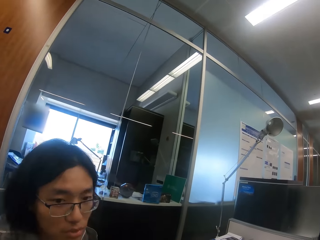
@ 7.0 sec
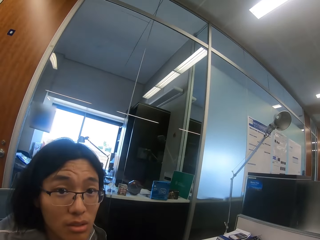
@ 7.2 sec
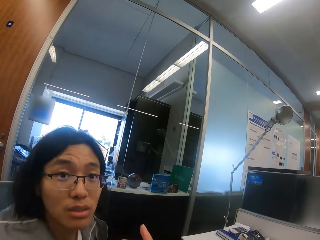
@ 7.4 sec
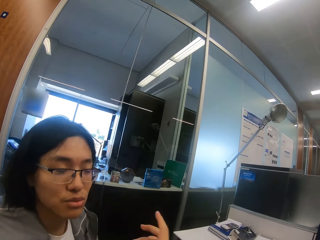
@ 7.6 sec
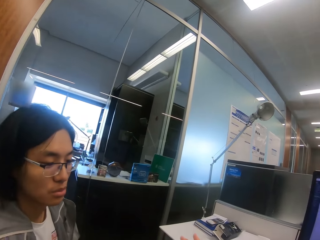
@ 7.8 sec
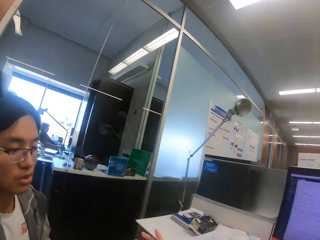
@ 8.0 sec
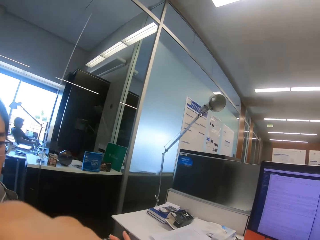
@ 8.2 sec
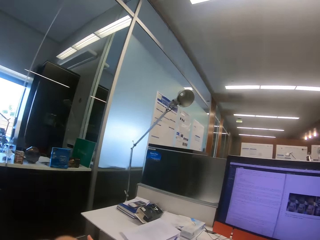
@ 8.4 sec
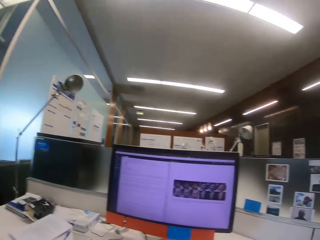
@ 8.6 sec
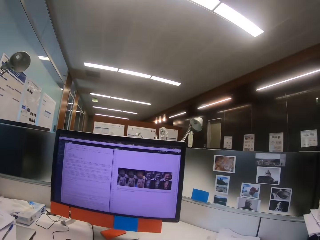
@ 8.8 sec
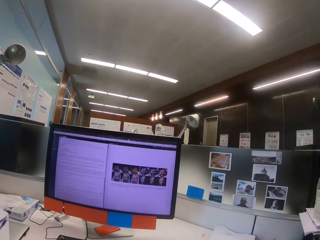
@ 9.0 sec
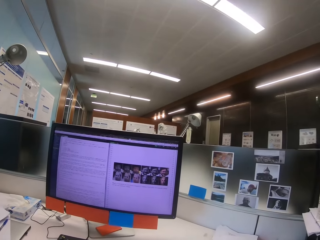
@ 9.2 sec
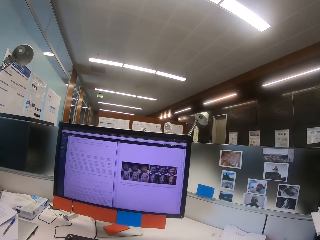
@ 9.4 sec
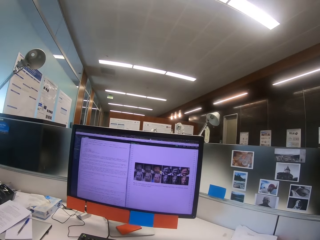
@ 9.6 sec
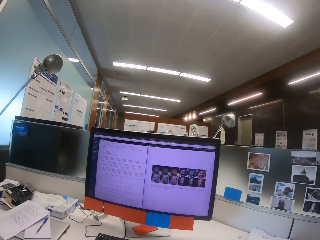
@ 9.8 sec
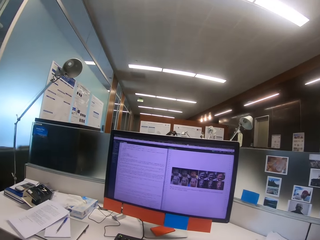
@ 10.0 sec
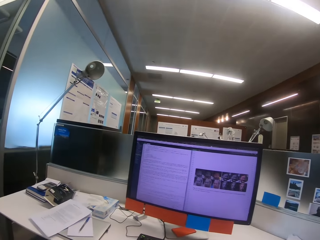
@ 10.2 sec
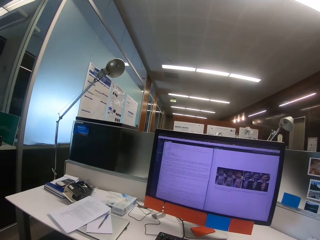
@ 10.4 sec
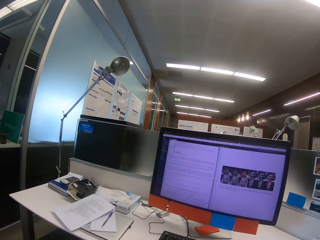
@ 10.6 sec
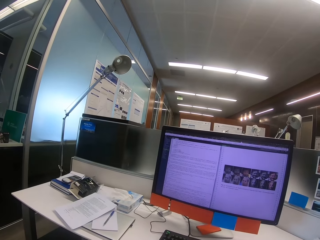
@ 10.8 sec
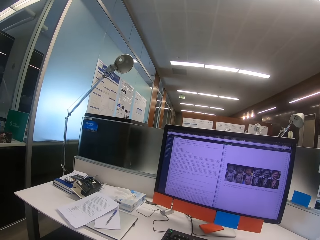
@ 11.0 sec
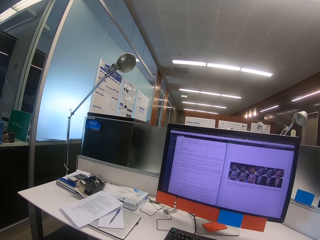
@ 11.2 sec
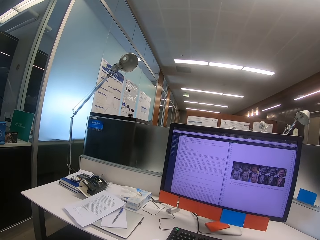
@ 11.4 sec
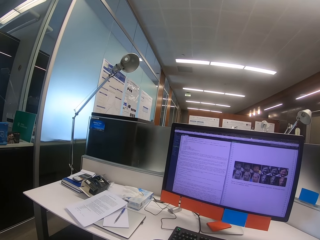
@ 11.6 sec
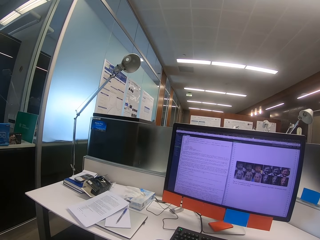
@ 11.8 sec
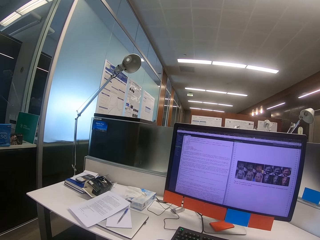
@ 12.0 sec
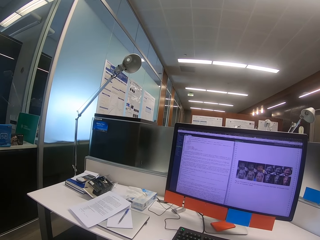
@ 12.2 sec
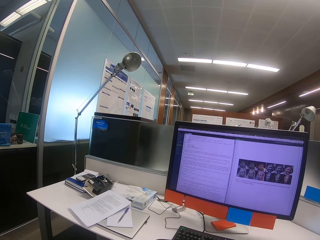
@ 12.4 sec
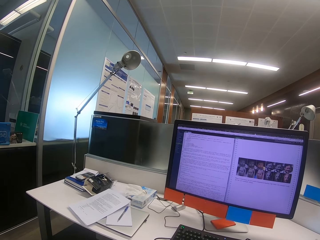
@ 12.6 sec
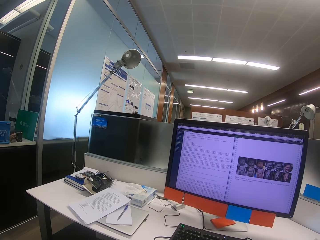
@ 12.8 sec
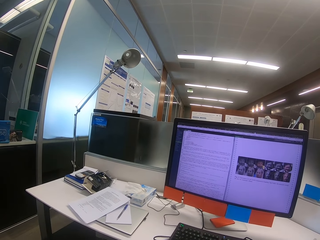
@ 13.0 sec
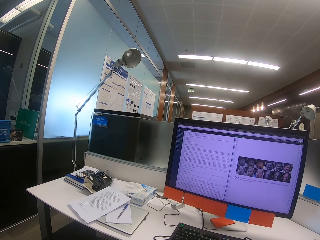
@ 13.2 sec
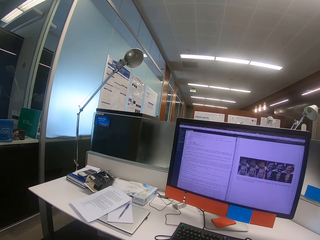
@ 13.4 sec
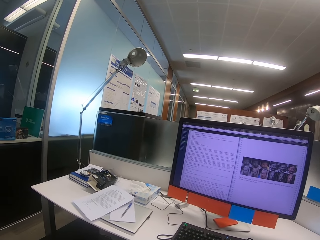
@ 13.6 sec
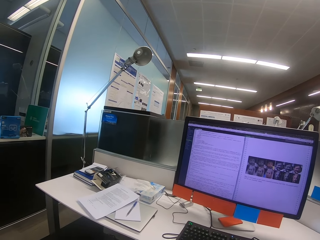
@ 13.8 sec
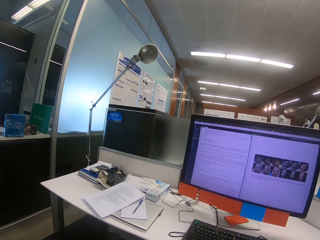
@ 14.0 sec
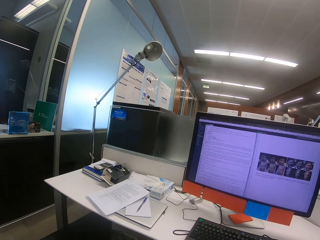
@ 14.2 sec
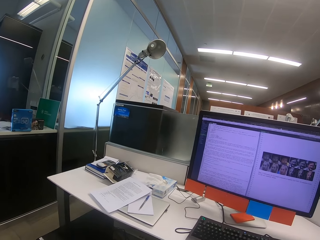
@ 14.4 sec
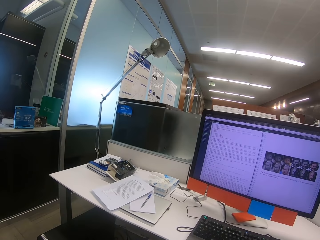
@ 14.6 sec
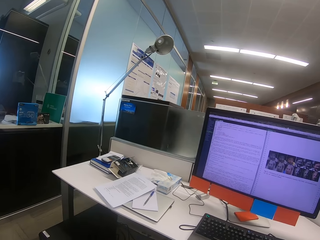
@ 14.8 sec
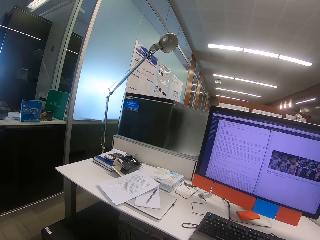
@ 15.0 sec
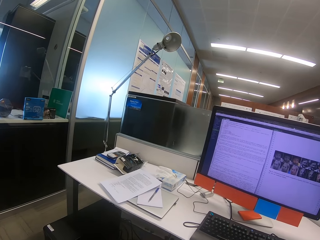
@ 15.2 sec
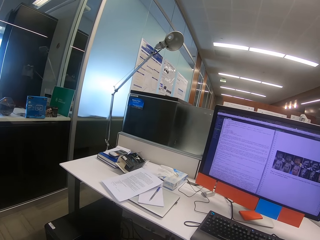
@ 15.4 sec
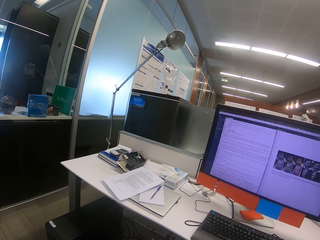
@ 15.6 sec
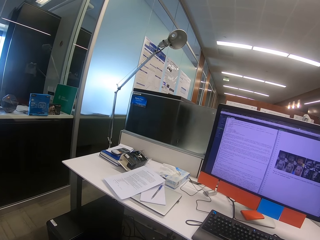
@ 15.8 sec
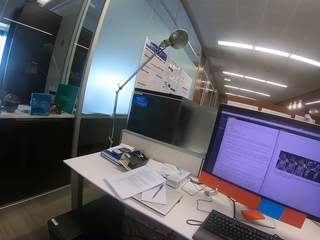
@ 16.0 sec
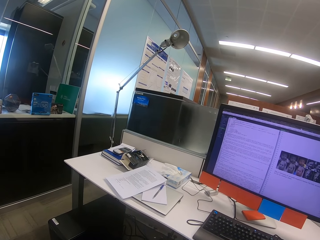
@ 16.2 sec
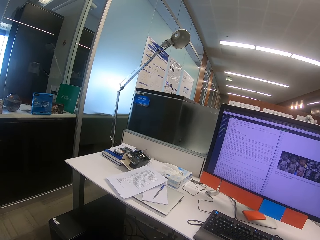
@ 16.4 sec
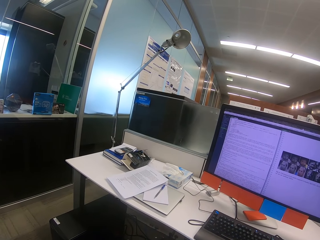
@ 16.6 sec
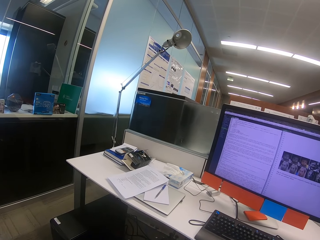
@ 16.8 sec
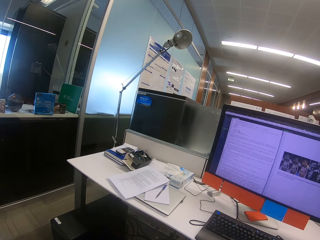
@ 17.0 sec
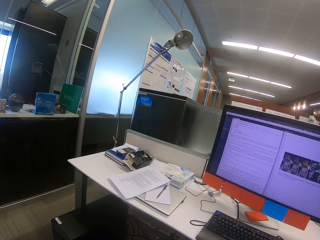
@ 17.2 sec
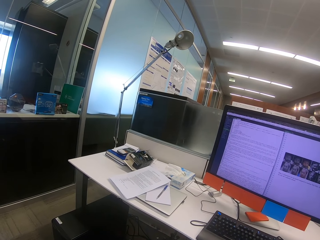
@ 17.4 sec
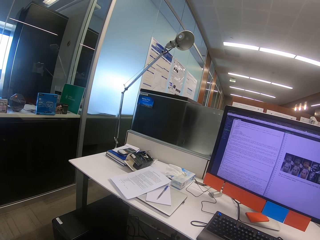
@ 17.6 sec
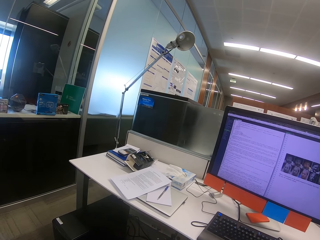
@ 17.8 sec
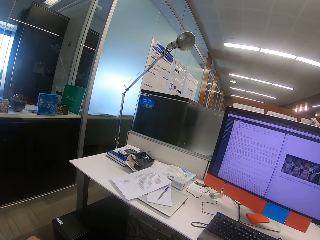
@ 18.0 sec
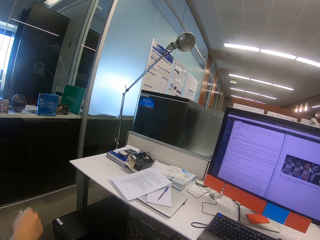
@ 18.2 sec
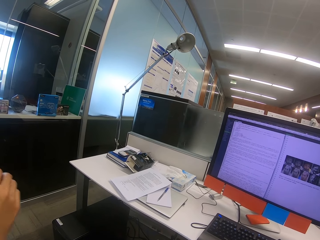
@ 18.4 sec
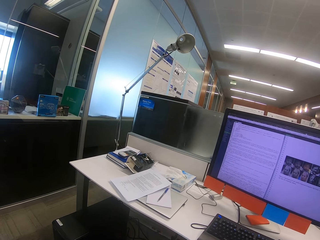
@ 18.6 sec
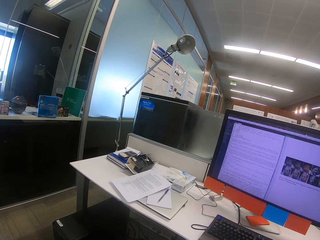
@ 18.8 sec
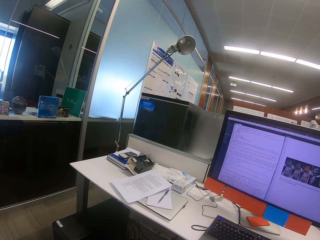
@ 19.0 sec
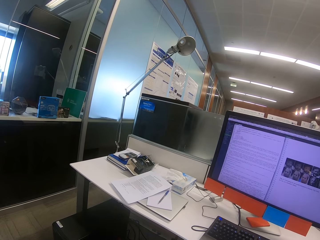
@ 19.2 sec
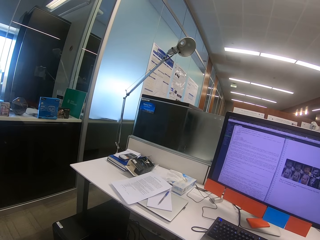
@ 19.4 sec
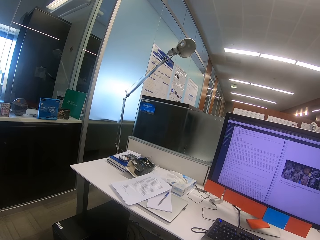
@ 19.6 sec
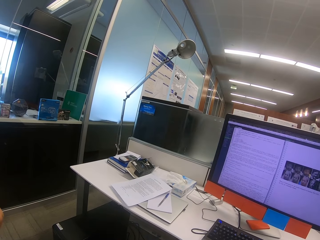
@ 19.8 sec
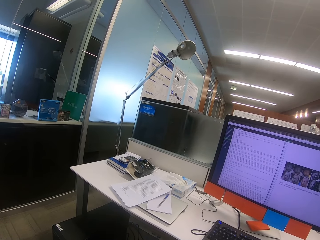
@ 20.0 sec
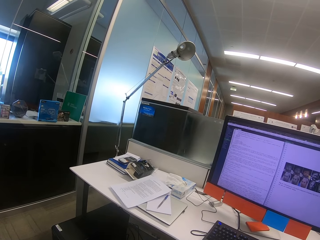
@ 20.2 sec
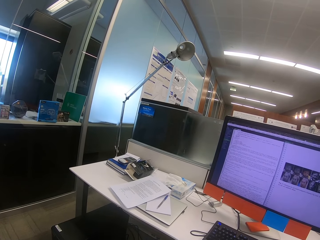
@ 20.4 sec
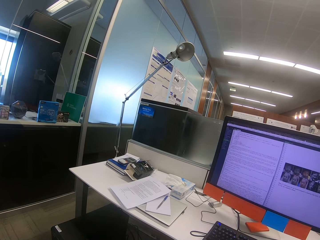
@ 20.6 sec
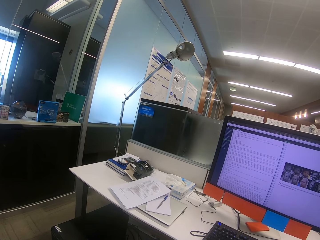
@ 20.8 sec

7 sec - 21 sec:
The camera wearer looks at a woman. They look at the computer. They look around.

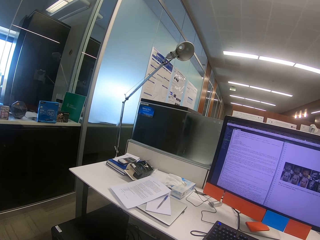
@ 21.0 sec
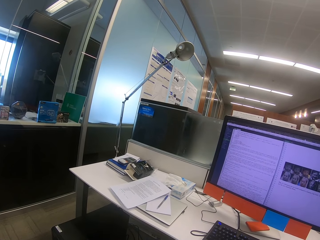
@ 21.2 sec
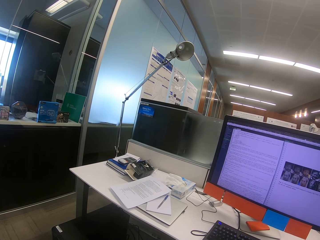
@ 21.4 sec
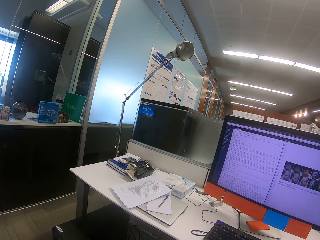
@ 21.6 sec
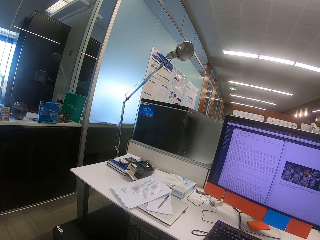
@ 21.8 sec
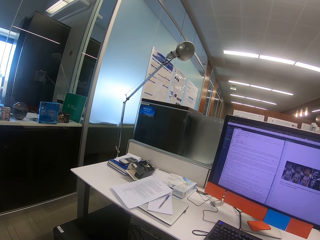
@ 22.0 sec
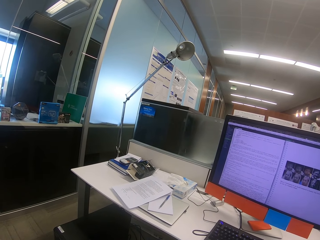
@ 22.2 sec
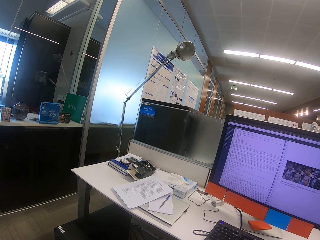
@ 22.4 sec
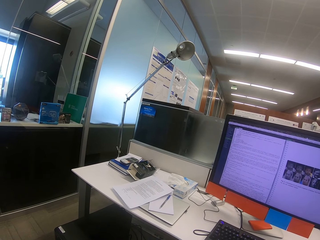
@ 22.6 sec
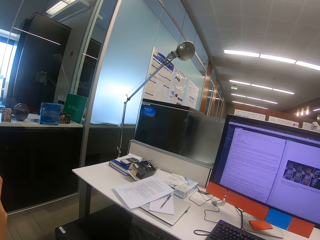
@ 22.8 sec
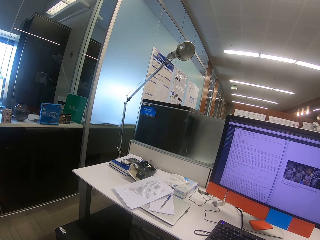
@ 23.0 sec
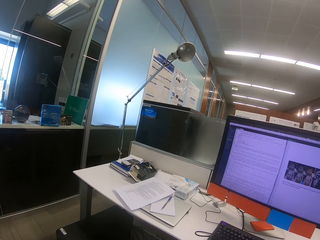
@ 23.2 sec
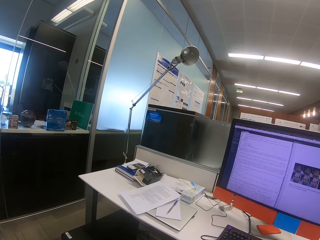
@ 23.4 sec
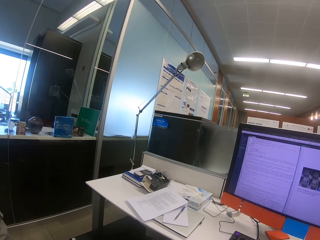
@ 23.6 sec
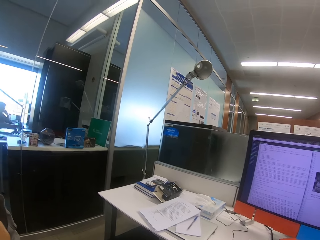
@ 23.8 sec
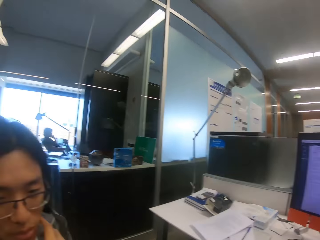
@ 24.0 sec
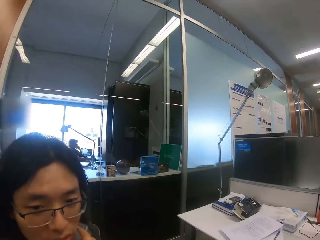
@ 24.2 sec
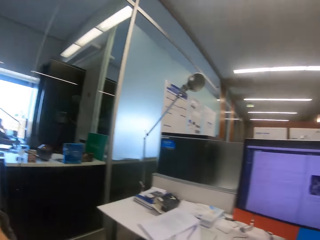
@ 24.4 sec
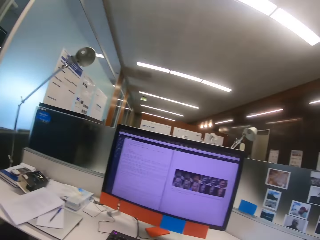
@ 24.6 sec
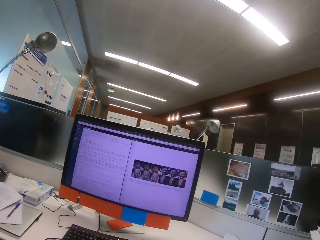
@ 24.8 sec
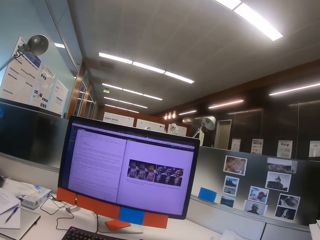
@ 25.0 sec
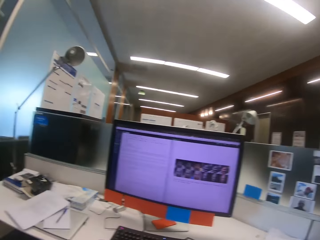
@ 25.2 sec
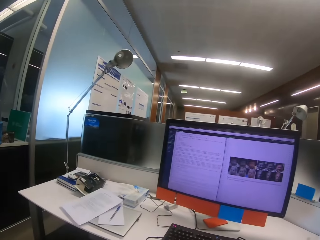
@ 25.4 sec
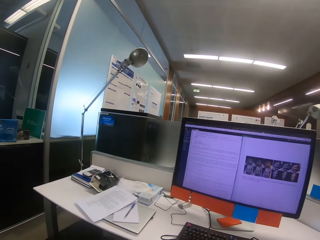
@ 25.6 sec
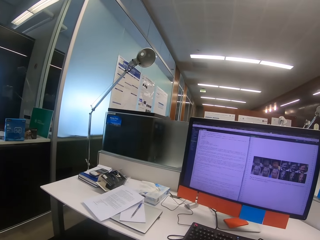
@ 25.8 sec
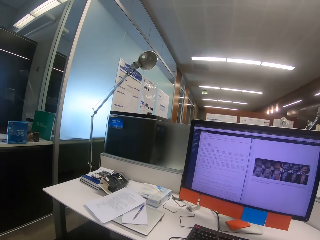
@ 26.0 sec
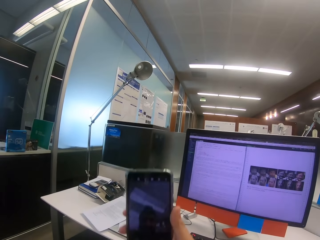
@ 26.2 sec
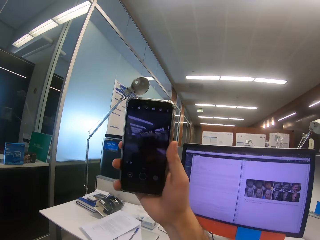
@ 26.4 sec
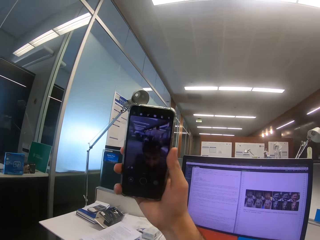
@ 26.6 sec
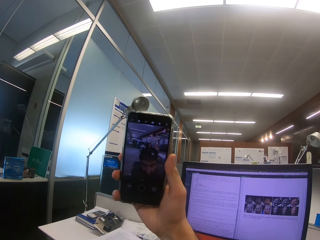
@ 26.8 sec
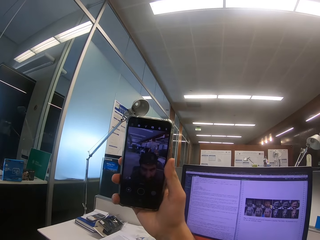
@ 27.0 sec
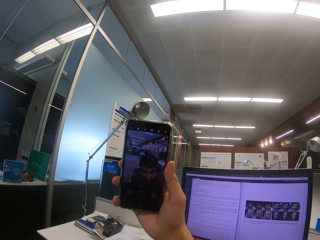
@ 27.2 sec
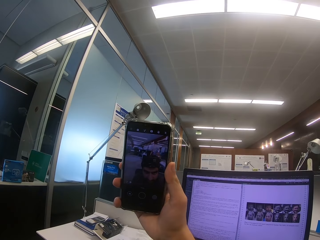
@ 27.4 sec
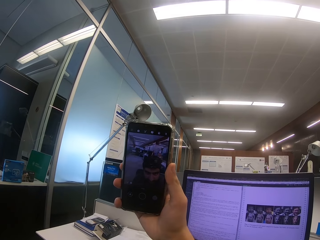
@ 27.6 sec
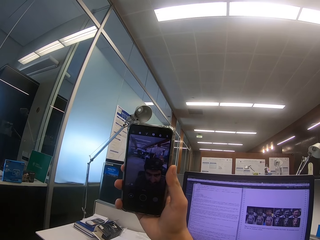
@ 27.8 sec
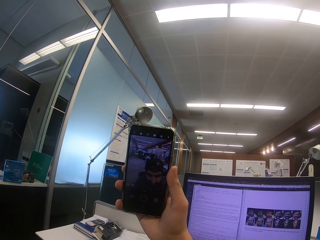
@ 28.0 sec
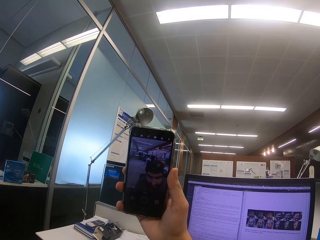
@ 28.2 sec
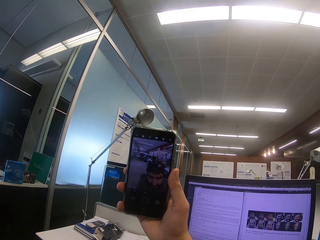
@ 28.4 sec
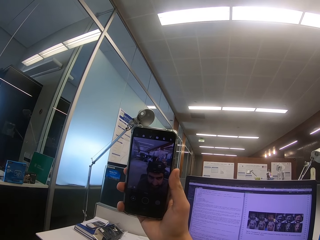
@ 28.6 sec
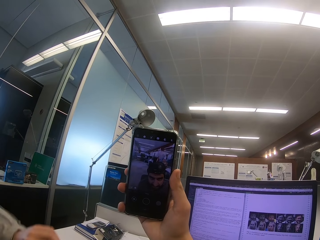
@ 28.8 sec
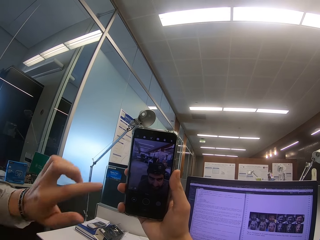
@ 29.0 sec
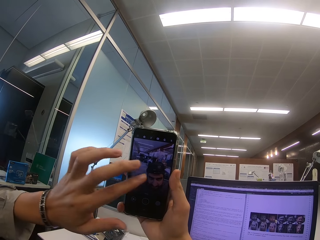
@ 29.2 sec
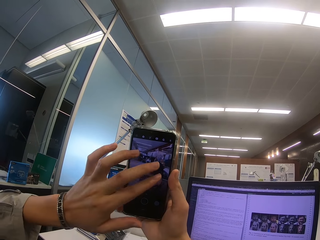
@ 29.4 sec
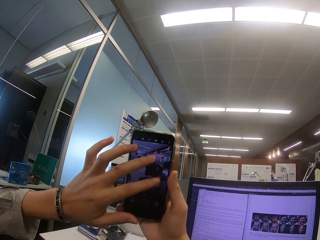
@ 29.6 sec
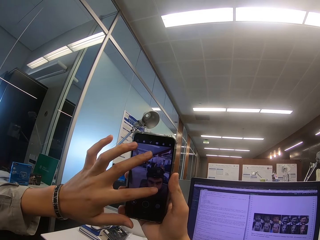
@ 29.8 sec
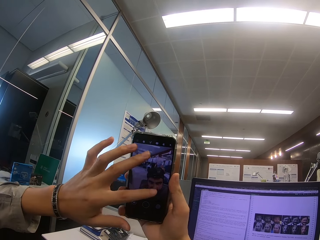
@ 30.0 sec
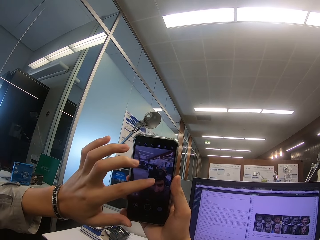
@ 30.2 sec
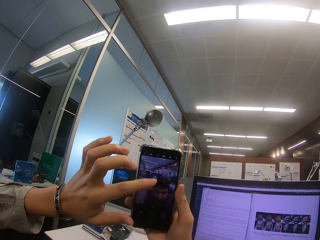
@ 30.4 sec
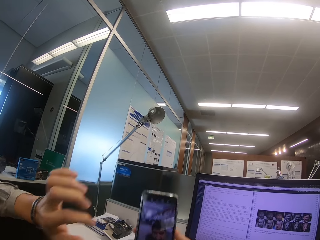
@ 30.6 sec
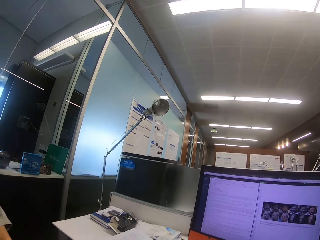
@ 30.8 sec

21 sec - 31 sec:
The camera wearer holds the phone. They look at the phone. A woman dials the phone.
